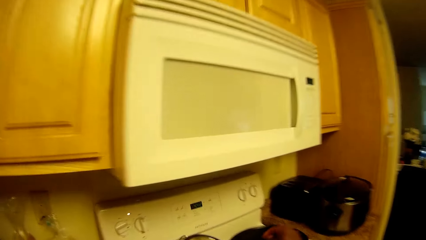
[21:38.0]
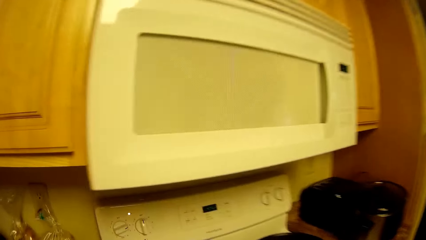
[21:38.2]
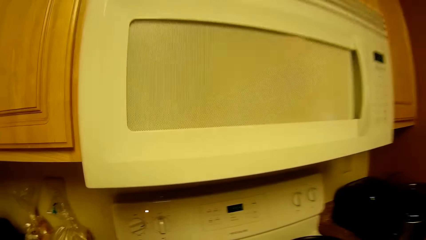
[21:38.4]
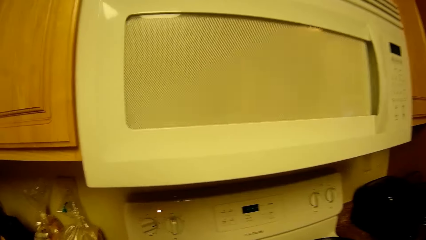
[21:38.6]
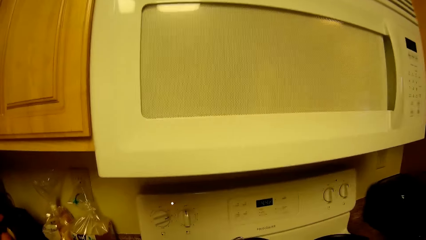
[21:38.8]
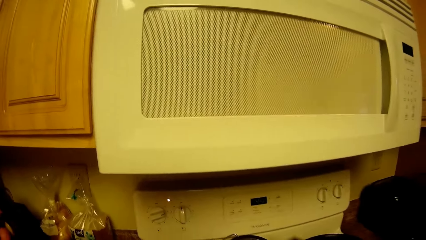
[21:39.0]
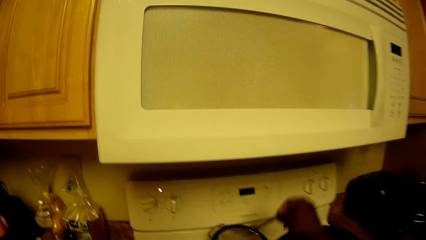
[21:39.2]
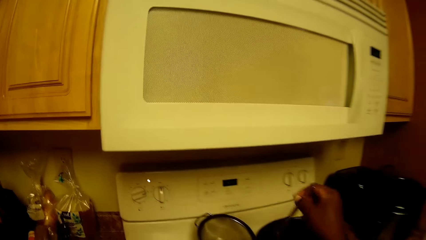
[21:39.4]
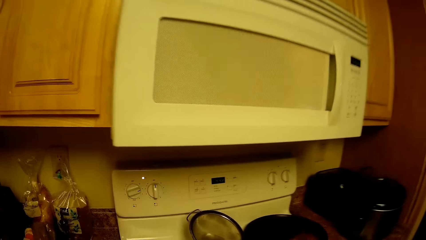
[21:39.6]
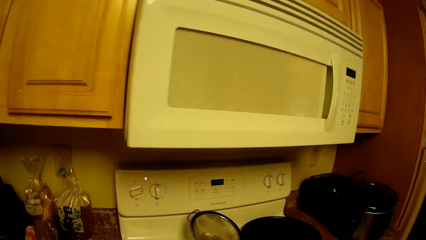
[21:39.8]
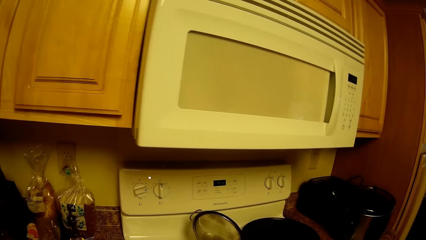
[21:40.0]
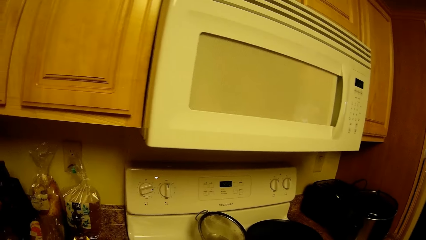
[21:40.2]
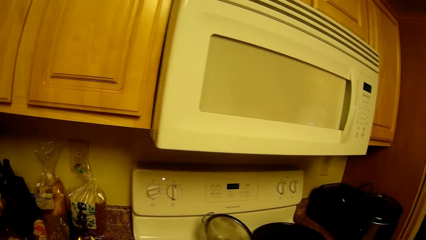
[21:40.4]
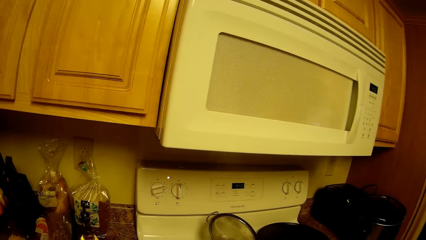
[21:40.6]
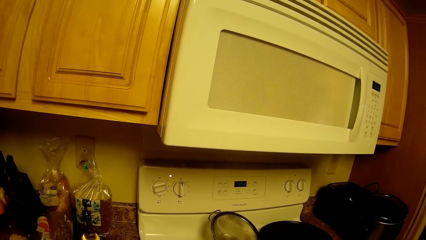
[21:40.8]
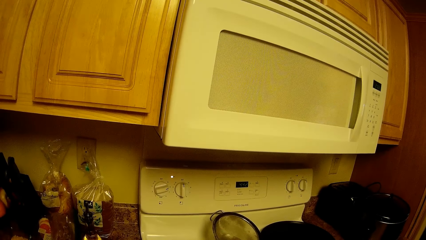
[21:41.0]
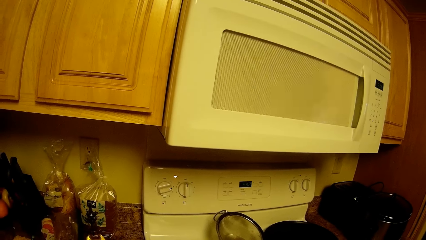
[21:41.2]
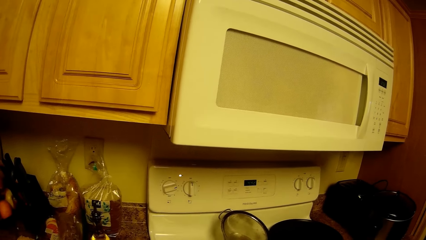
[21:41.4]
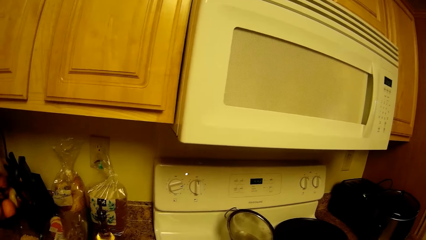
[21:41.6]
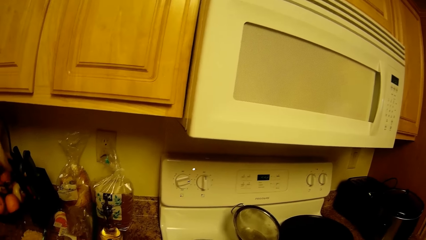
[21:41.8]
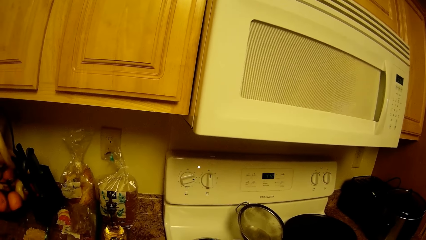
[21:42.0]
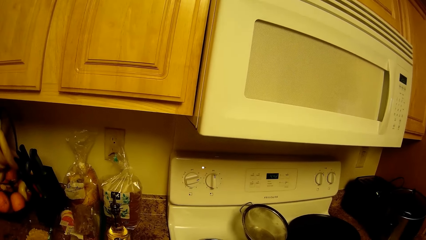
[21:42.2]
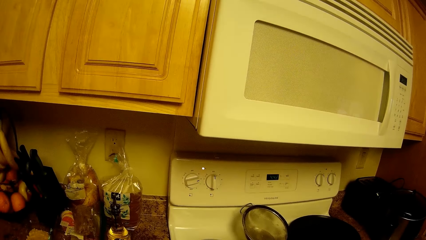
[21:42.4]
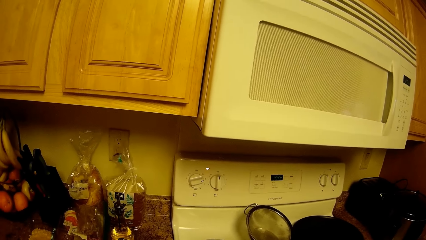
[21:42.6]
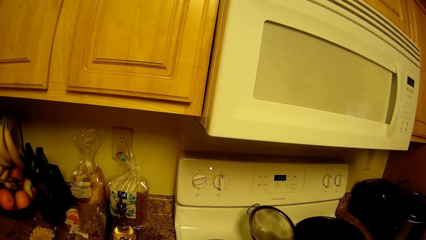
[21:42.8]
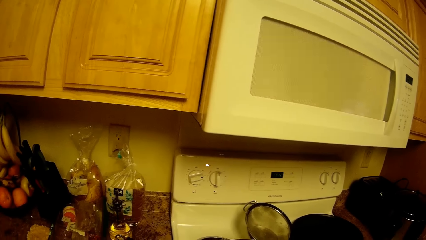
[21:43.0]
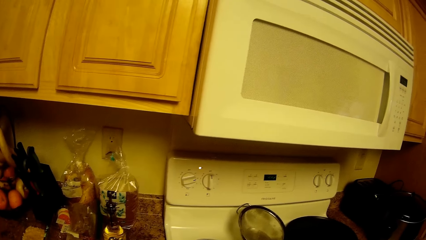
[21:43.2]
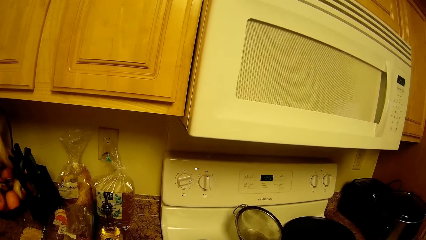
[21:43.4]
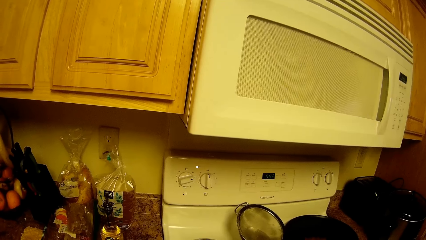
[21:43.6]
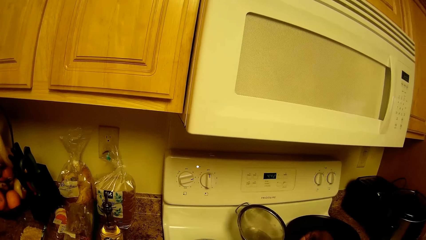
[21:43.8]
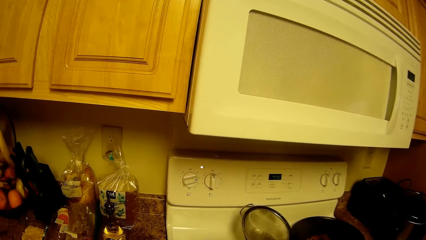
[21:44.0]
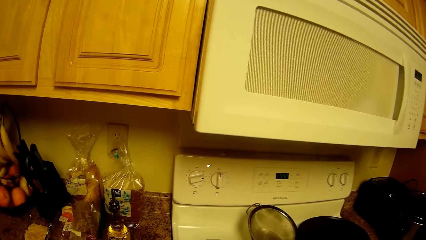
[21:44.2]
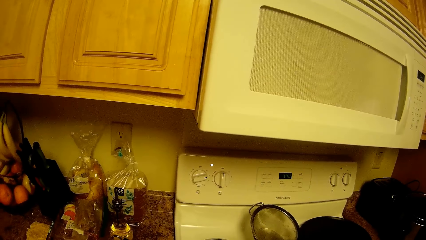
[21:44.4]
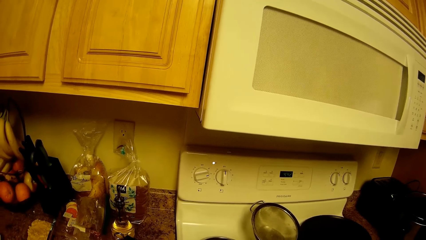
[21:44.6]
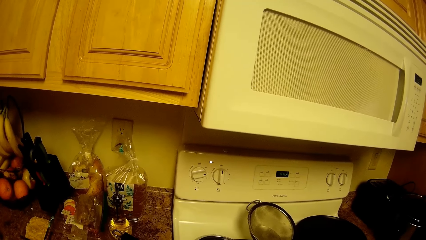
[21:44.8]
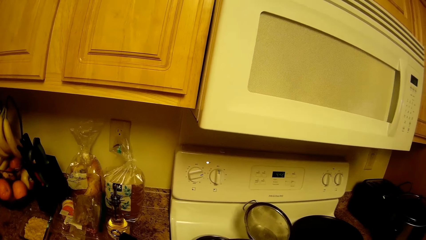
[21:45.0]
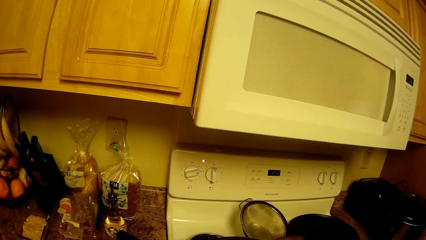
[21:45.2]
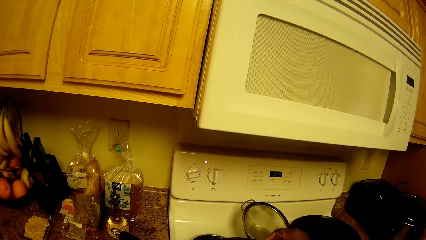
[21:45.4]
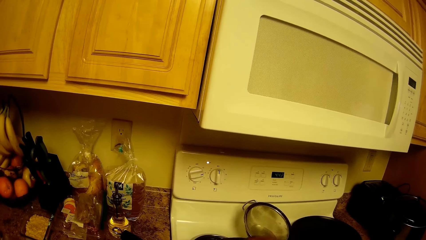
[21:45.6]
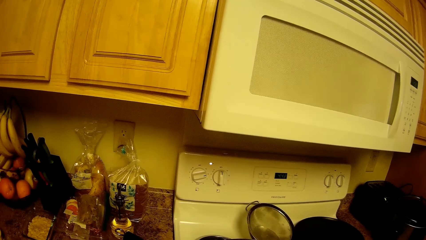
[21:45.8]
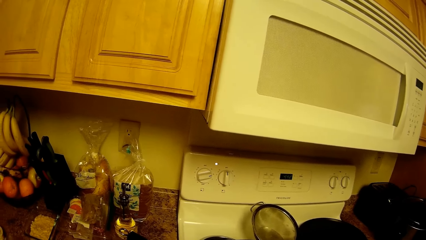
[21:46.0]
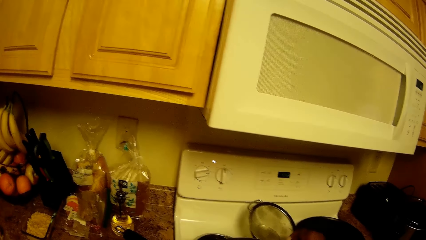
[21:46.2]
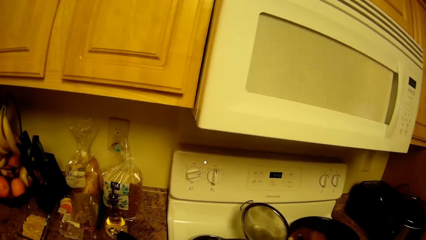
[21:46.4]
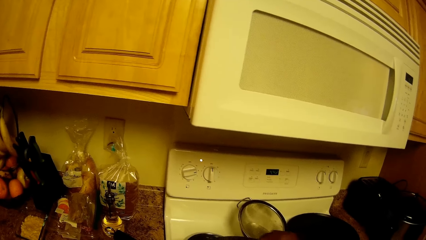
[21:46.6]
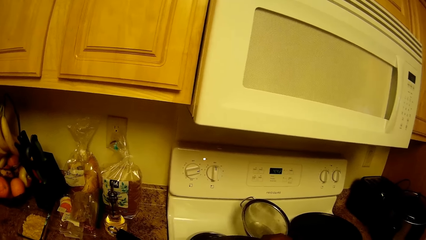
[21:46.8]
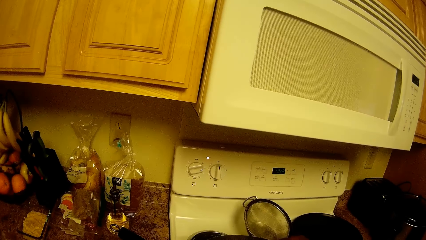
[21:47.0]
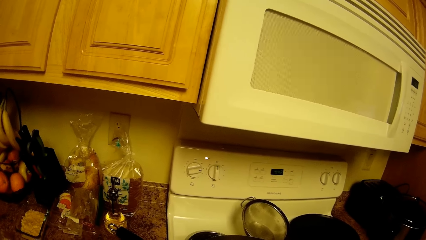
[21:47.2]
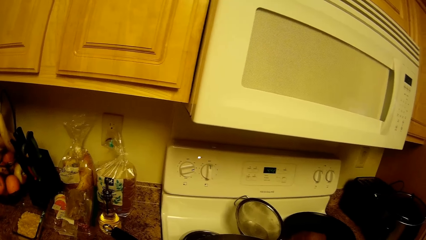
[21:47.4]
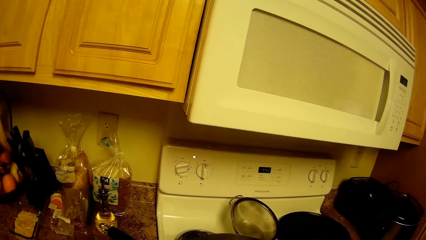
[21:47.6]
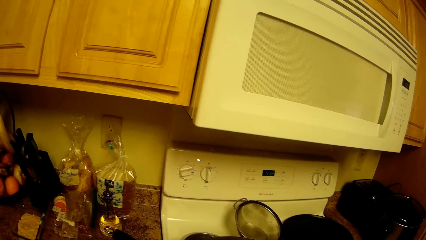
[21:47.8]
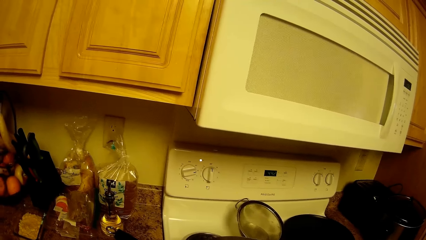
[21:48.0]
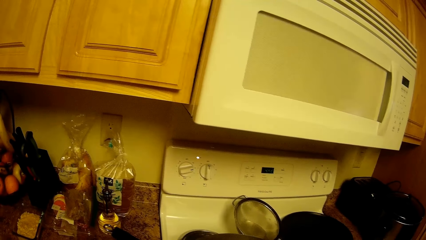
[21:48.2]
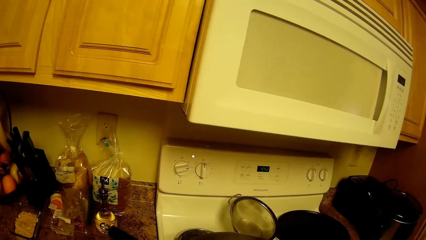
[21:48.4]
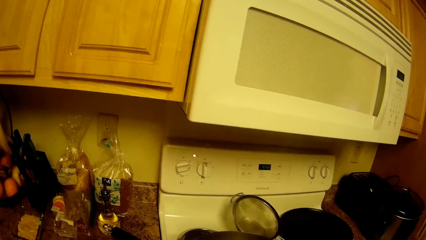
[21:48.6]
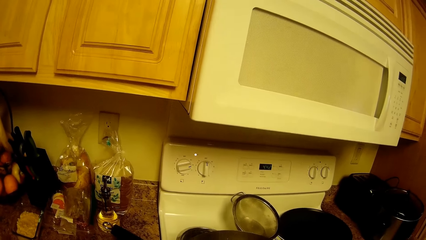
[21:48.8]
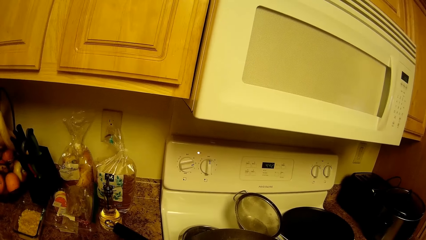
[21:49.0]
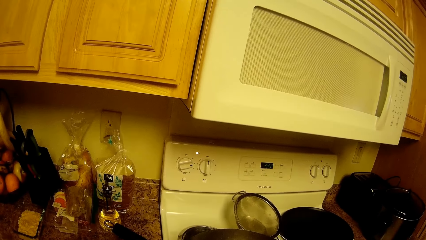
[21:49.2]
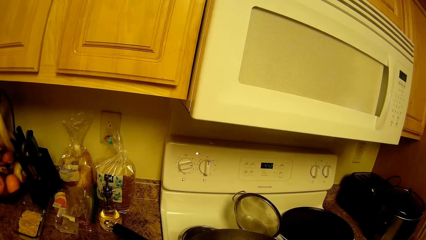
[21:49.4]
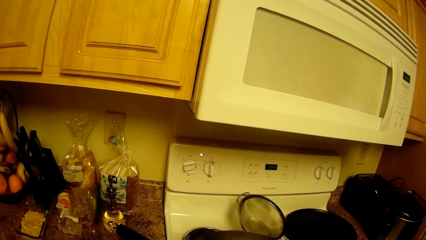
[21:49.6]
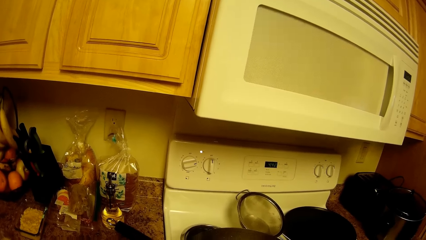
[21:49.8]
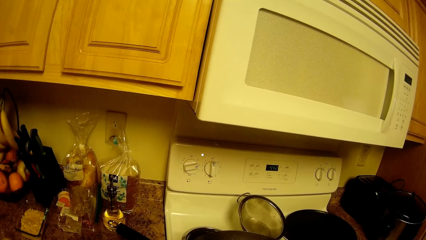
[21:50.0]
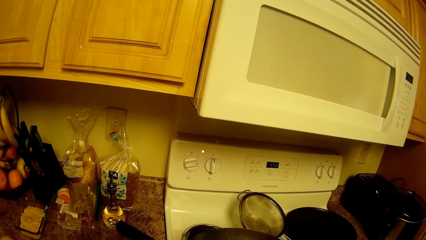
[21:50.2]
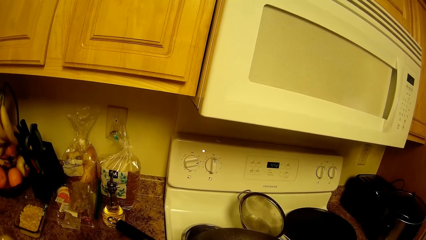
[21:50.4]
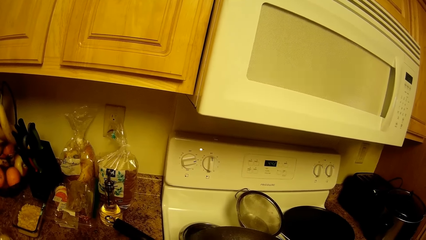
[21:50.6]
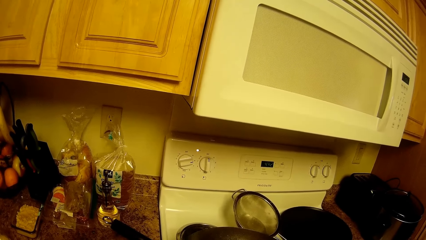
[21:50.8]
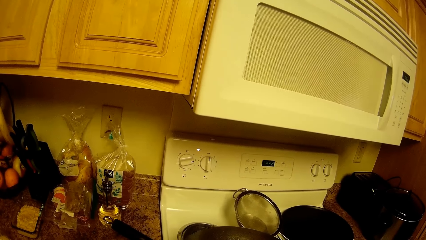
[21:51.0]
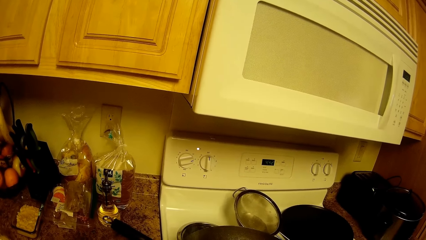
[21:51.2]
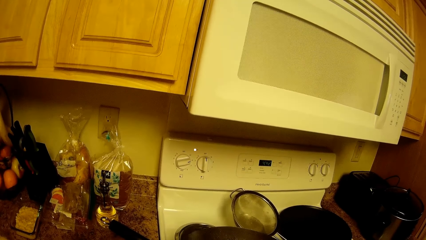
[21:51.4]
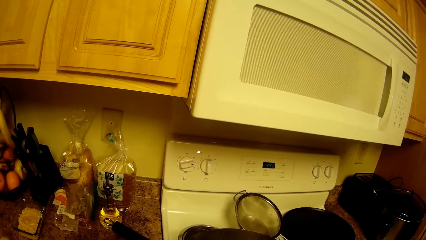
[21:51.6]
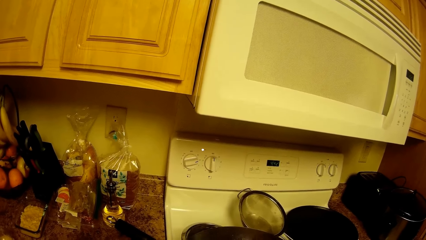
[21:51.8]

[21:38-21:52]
The camera wearer moves around. She picks up a fork from a plate lid on a cooker and moves the fork away. She stirs some food in a pan on the cooker with the fork in her right hand.

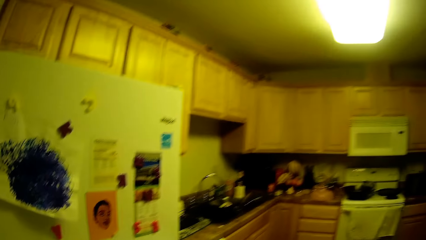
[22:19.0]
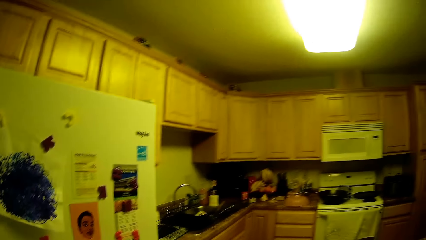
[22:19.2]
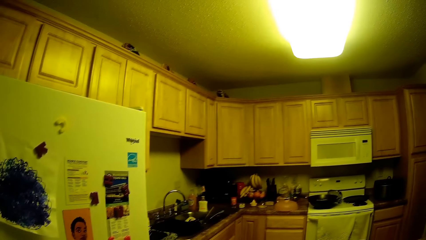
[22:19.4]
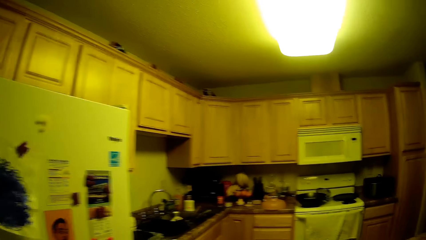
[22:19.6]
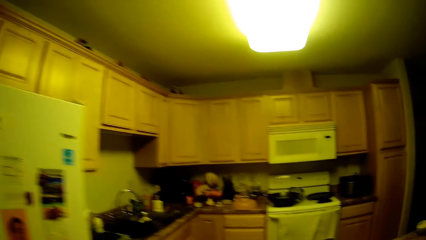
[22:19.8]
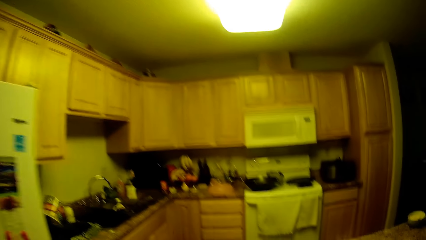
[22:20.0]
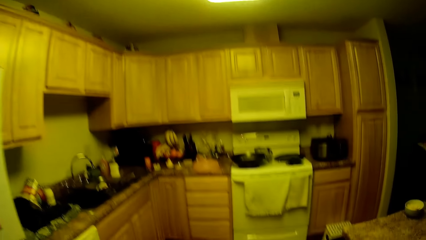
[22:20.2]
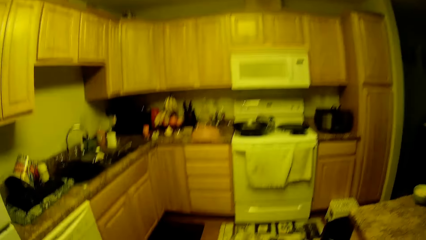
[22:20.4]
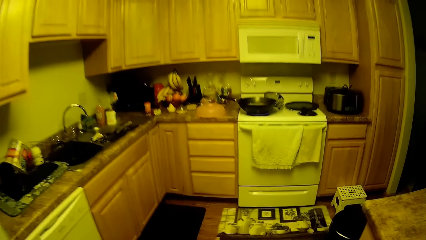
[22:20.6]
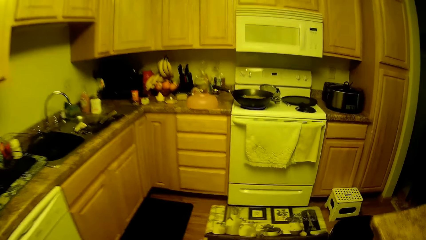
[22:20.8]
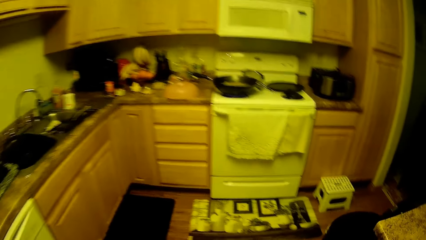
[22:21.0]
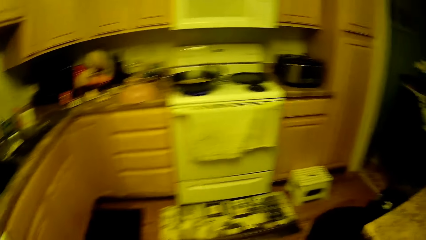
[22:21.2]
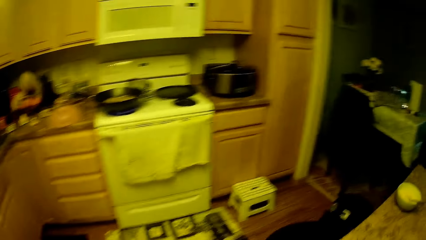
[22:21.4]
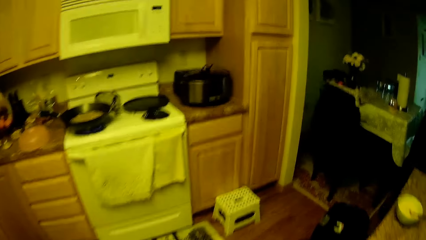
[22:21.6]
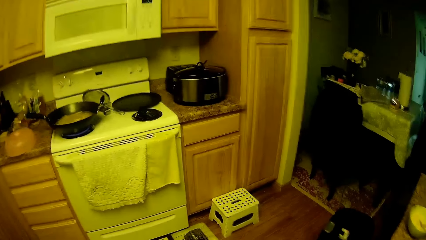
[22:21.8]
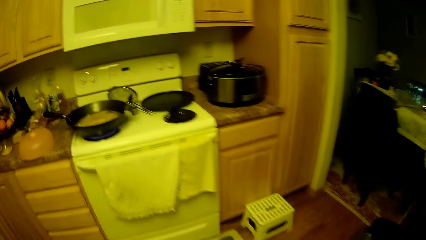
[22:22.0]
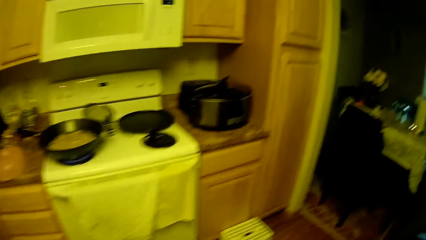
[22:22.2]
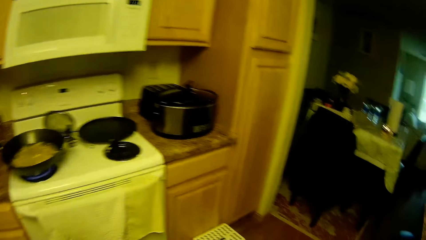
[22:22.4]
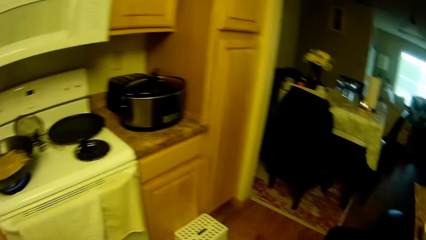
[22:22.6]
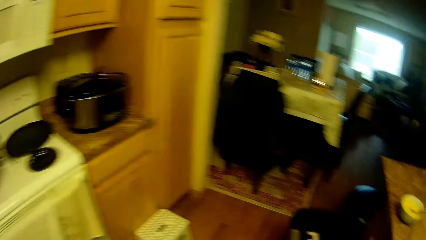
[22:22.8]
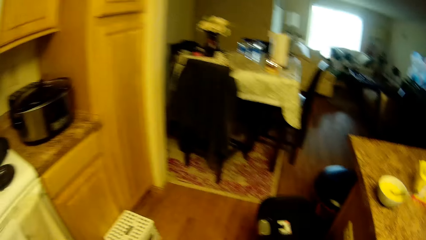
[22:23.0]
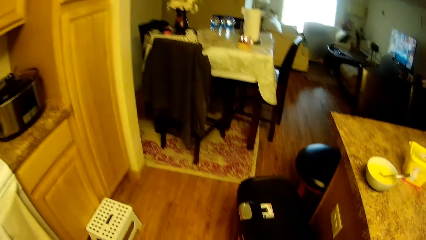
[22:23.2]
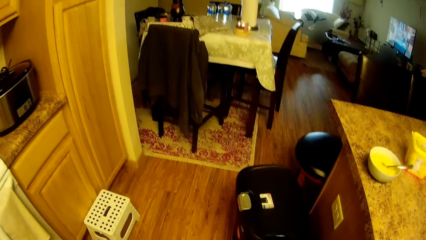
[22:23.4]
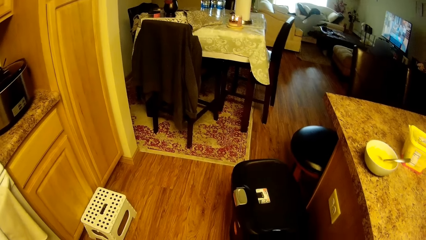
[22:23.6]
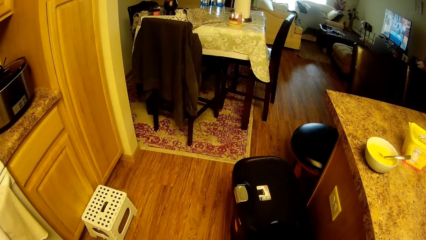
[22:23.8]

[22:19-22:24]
The camera wearer moves around.
